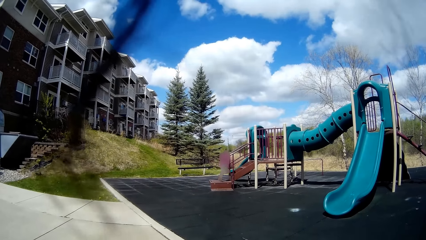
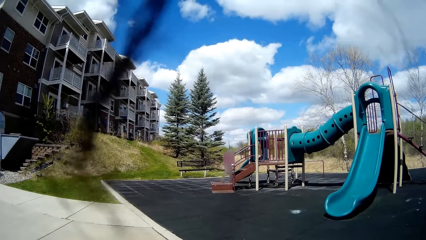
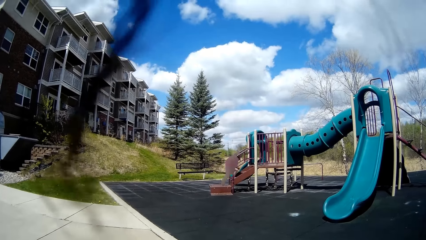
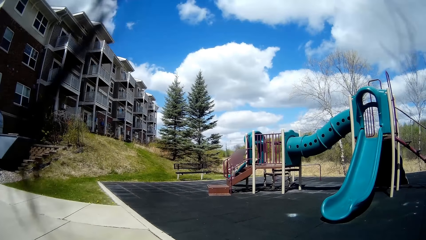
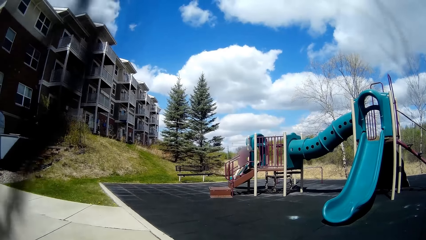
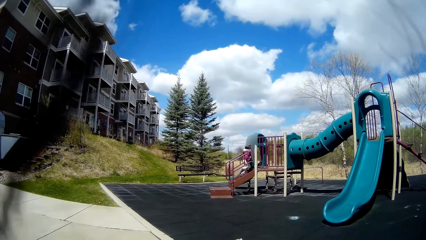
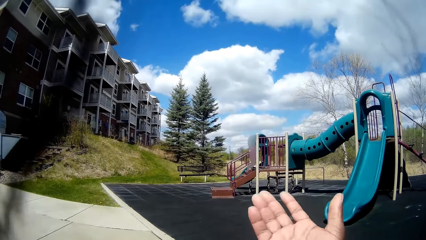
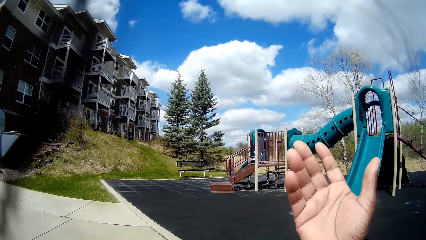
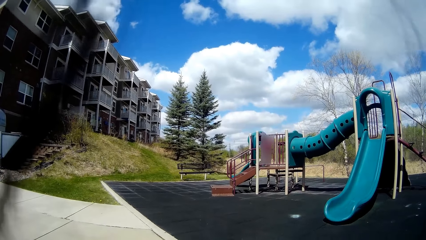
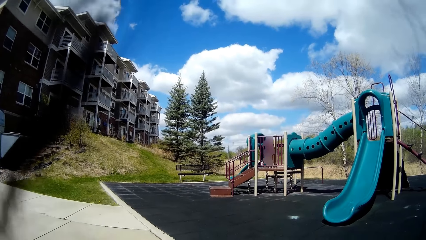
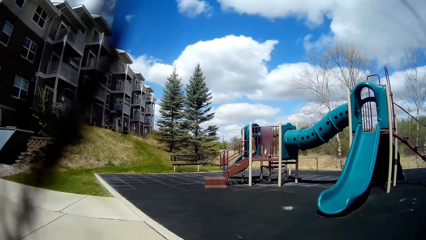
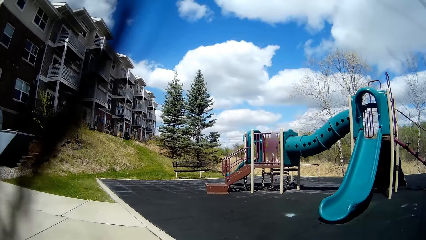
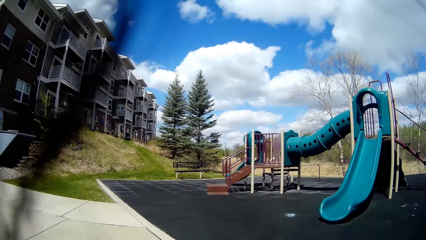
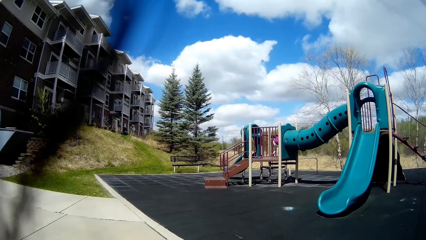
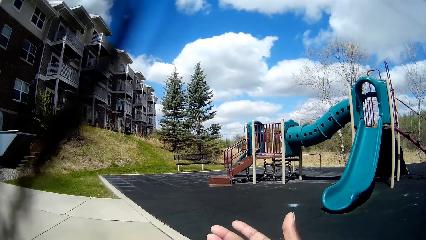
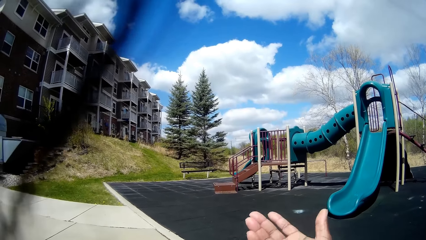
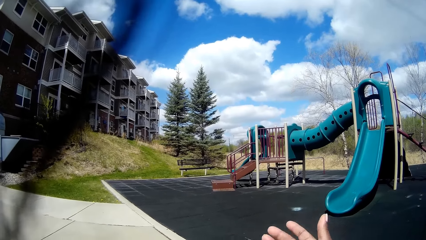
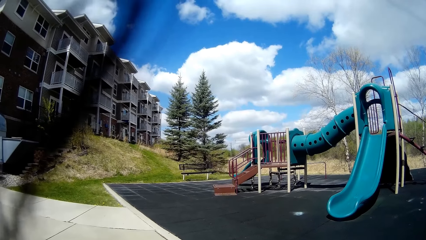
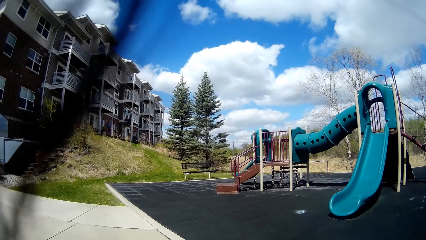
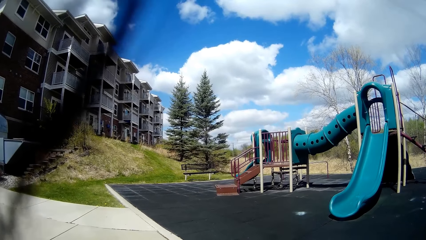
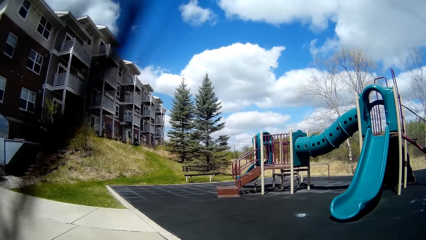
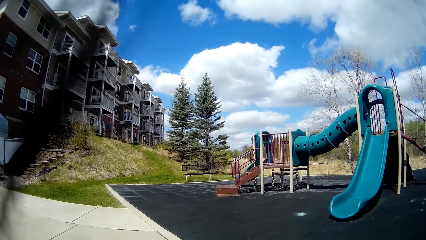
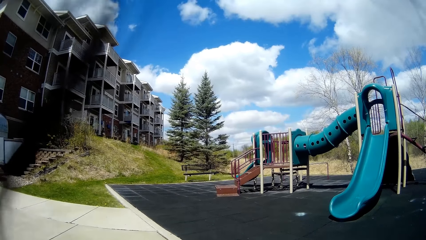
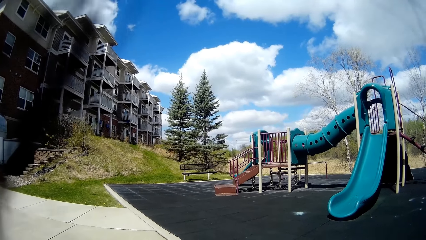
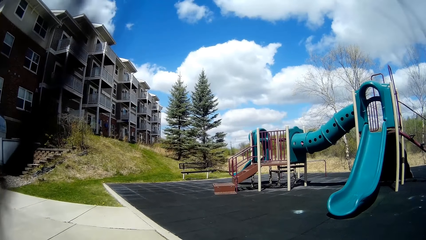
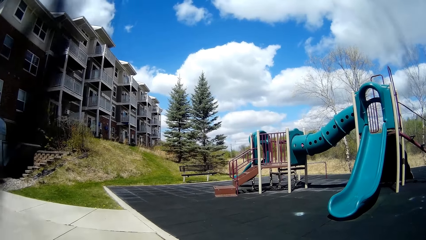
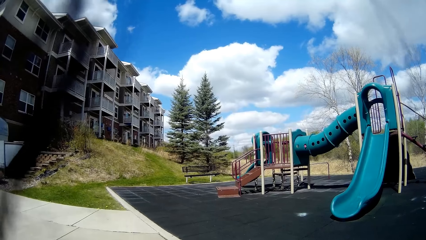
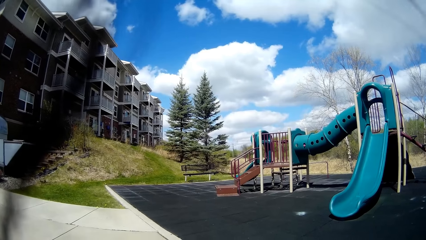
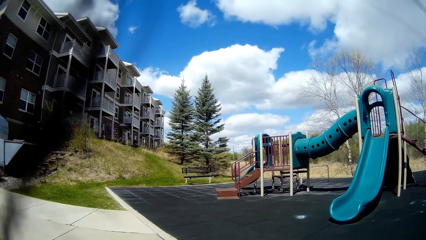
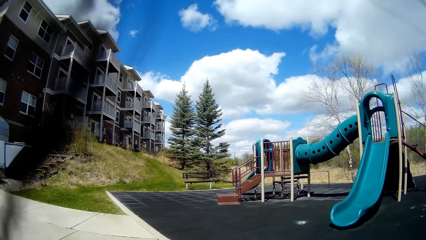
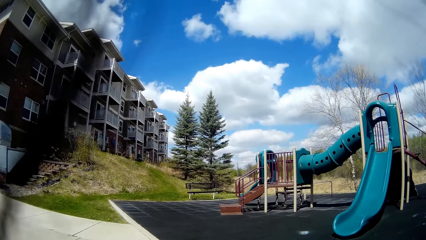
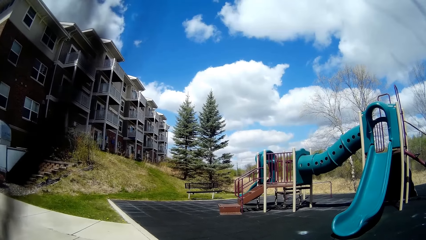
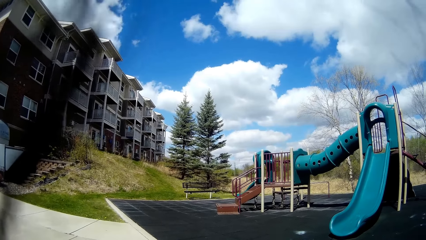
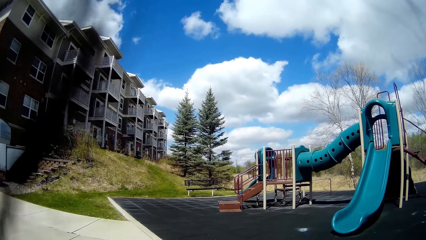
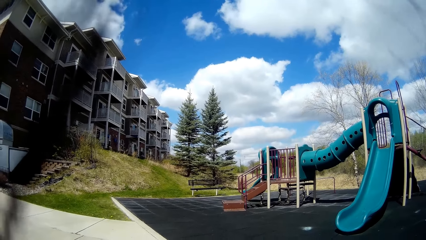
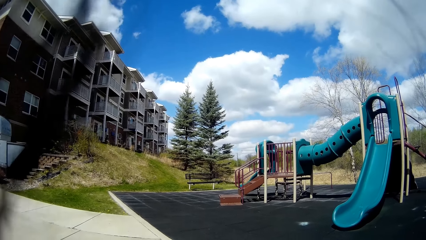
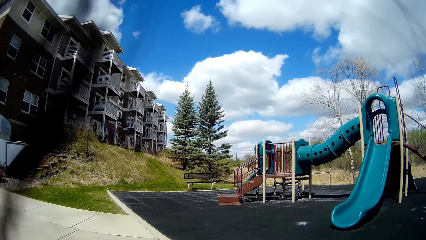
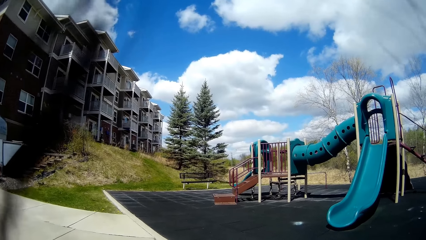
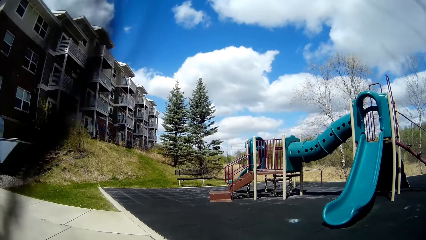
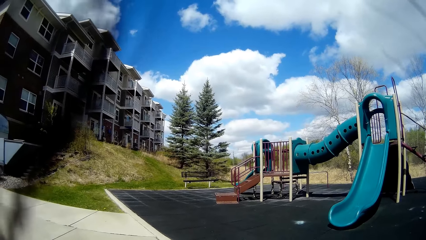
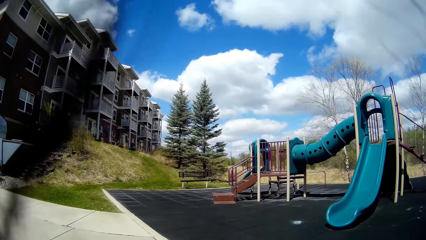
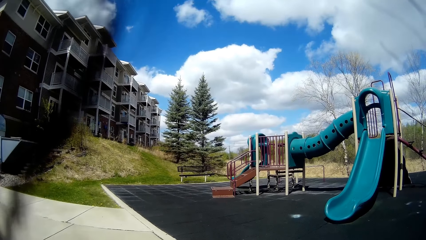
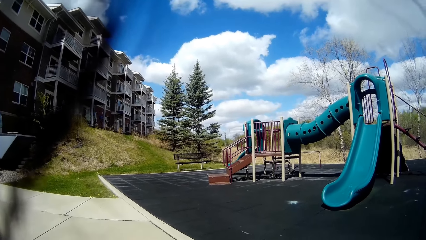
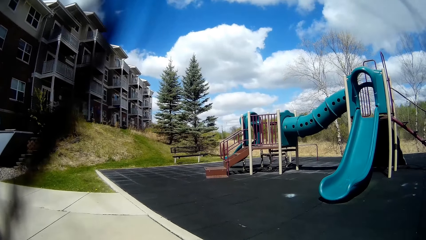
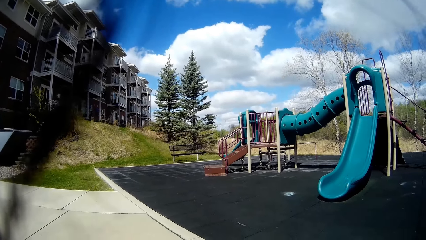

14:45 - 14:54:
The girl climbs into the slide. The camera wearer raises a hand. They talk.

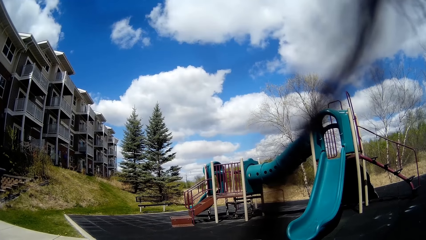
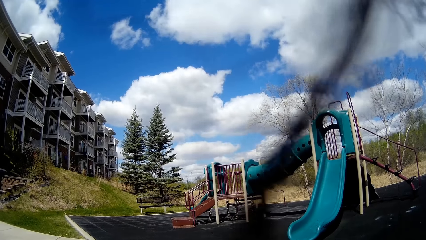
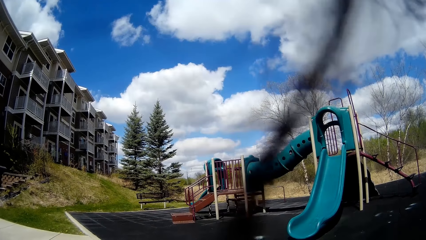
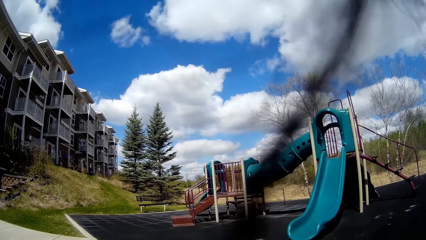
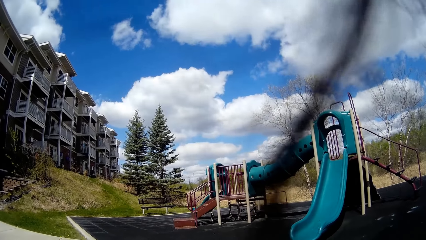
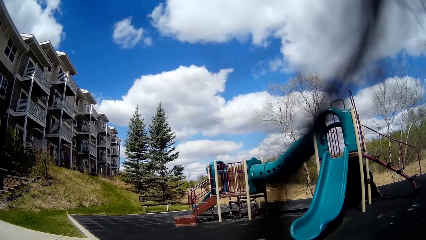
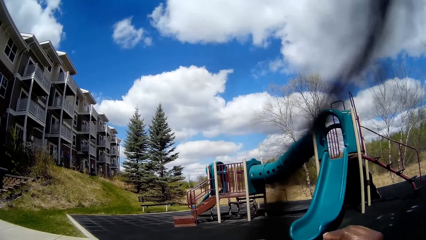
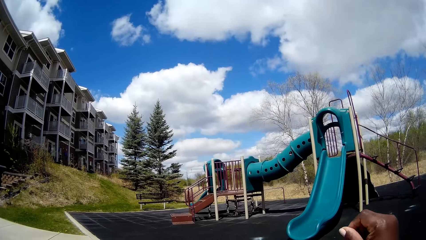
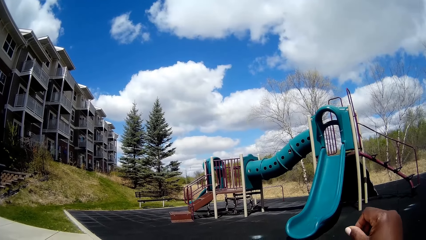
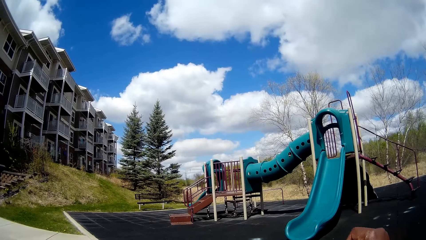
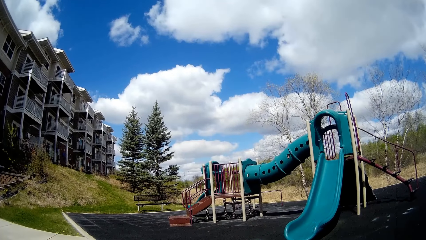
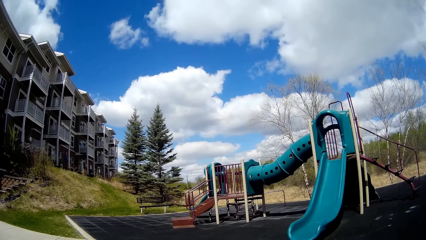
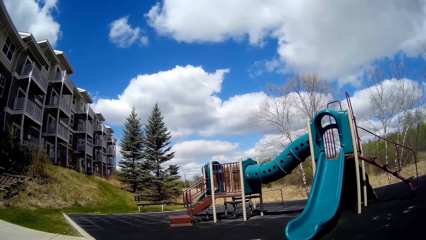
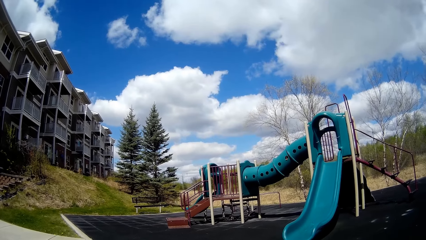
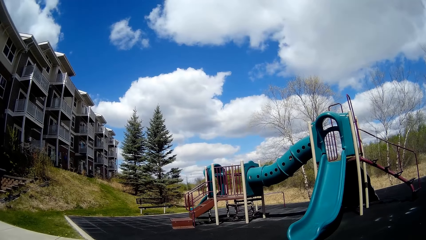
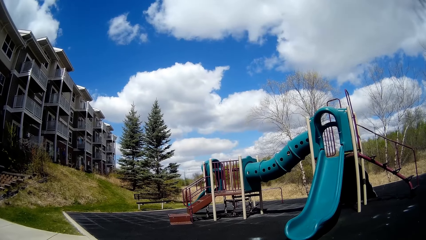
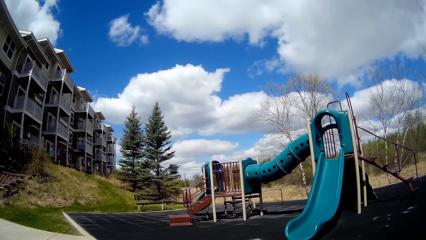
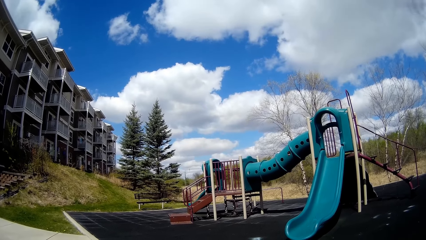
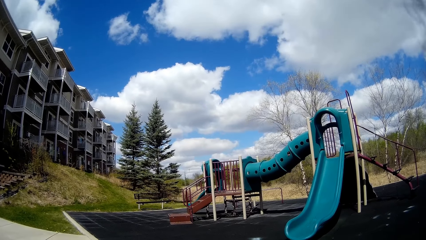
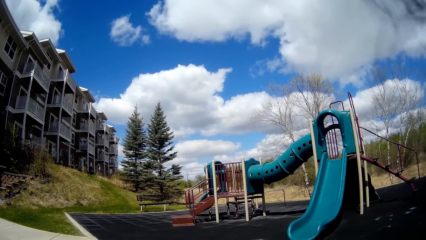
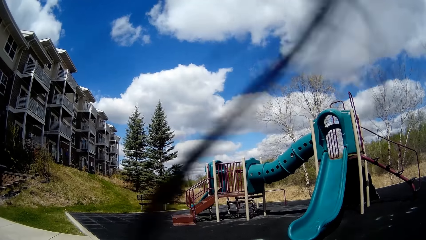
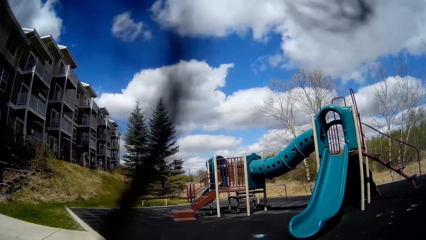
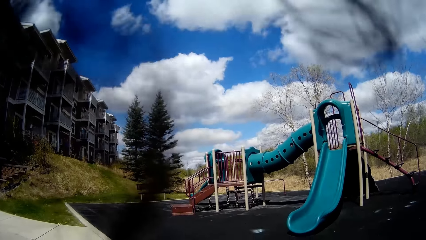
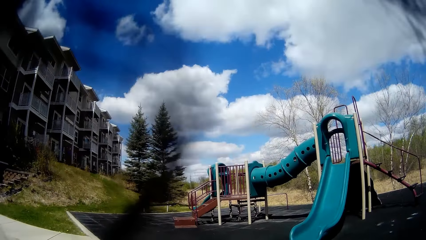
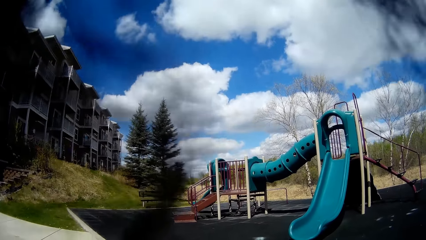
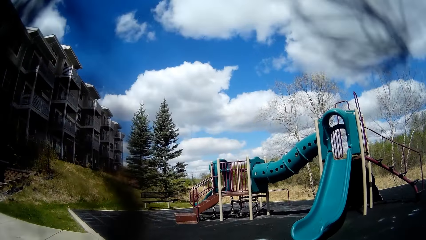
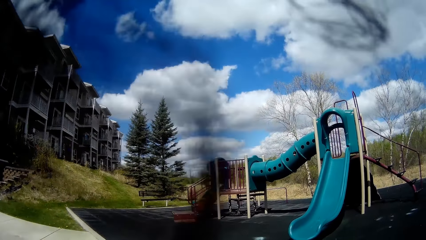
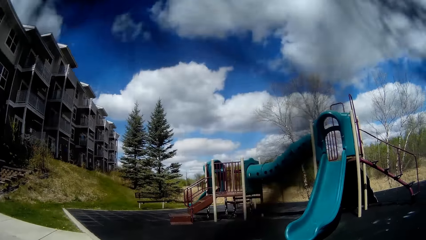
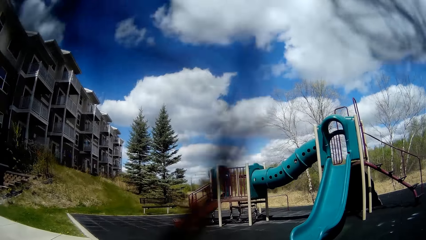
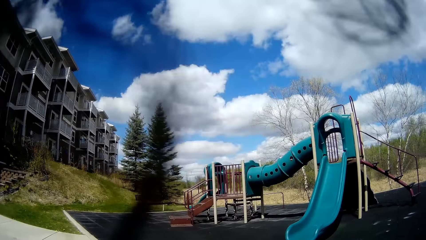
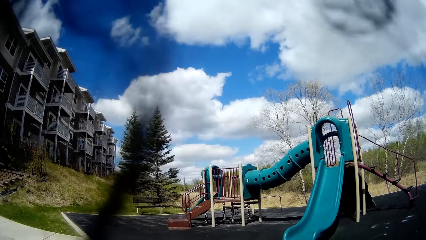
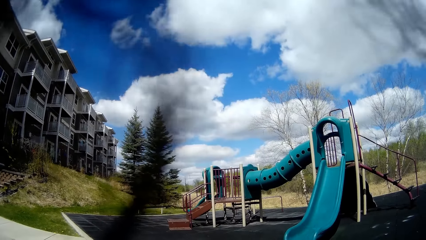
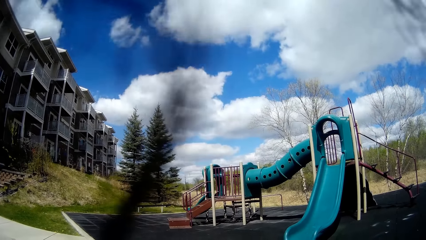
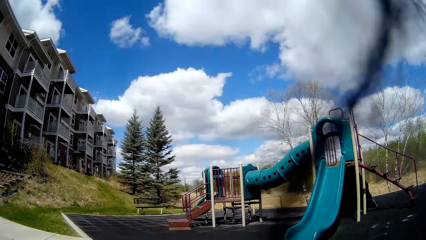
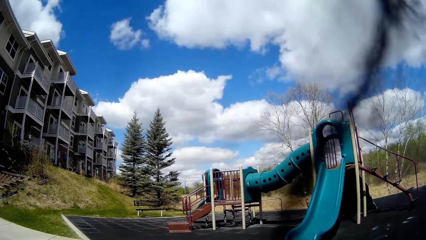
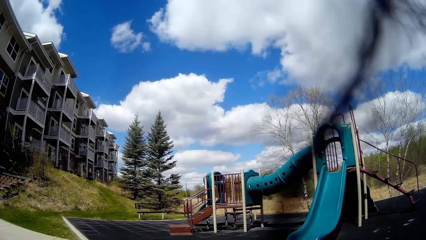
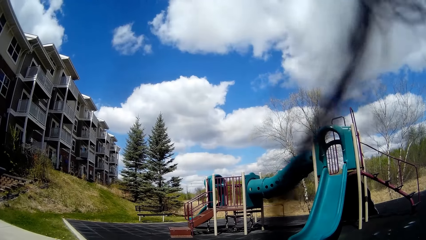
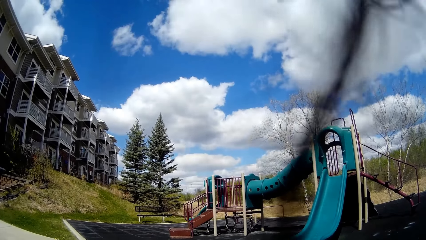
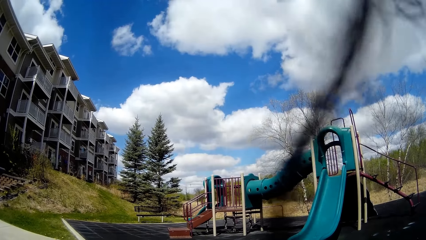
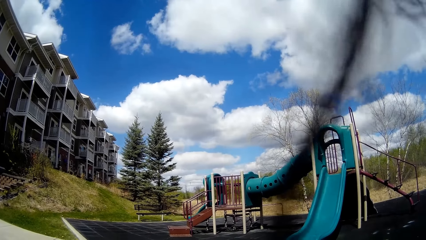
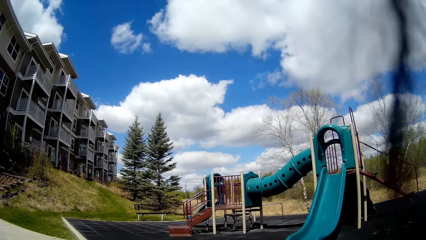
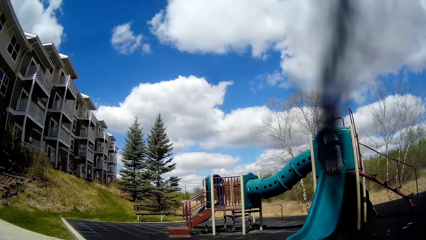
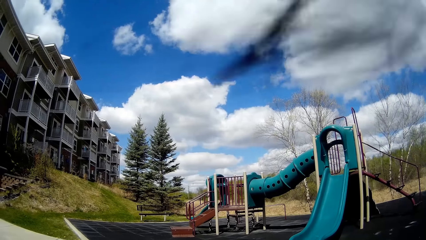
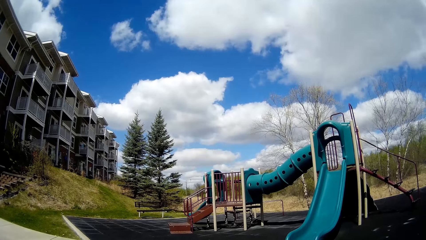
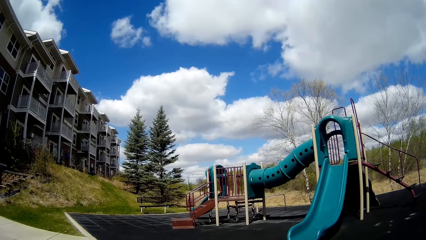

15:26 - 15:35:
The camera wearer moves a hand. They talk.
